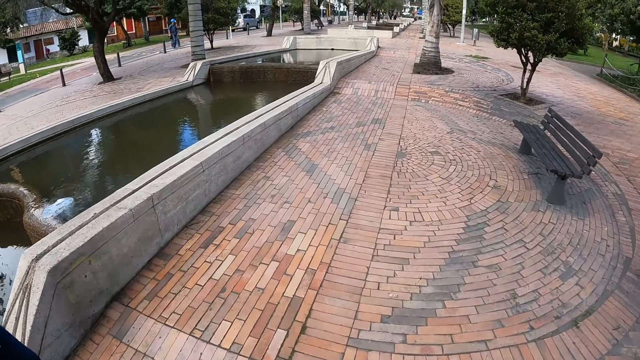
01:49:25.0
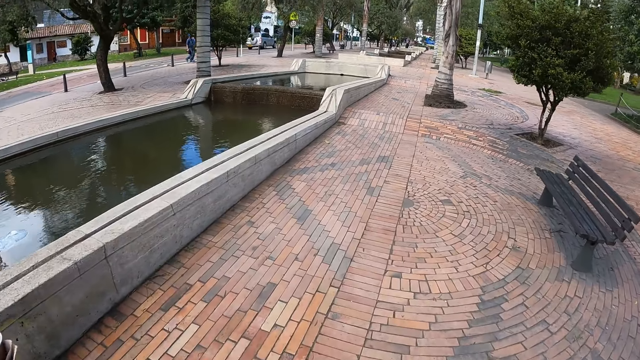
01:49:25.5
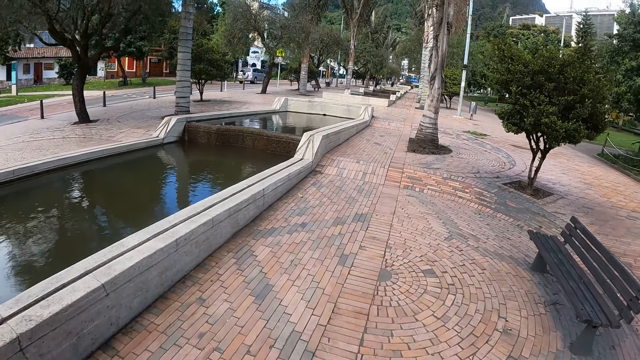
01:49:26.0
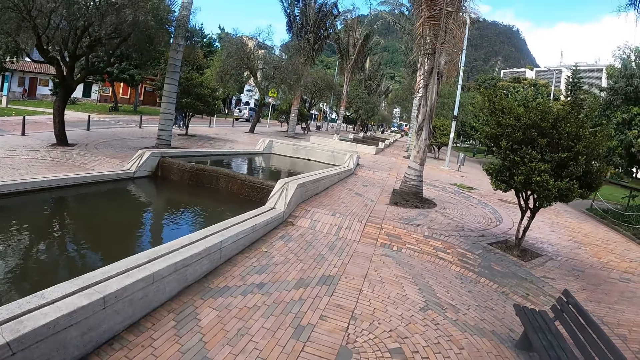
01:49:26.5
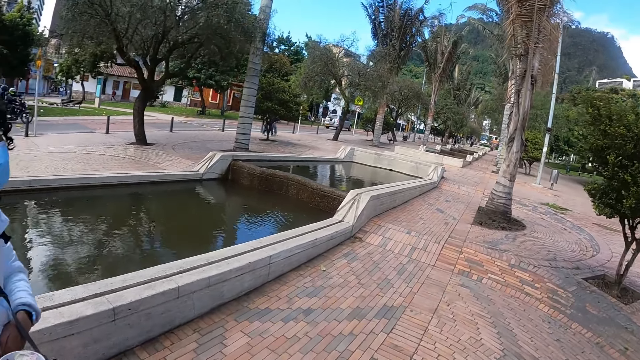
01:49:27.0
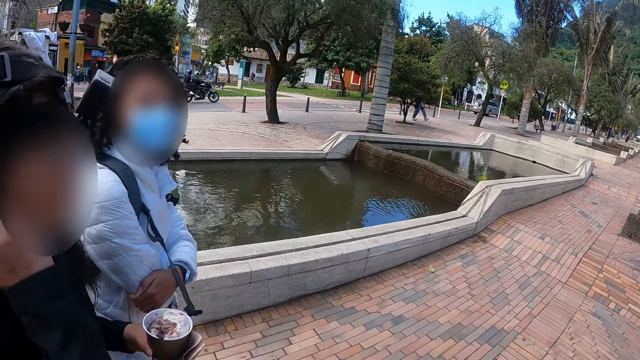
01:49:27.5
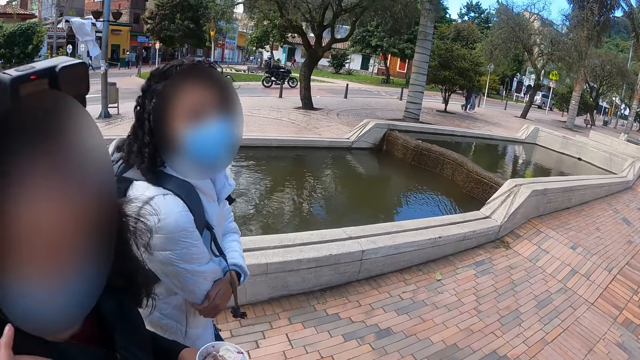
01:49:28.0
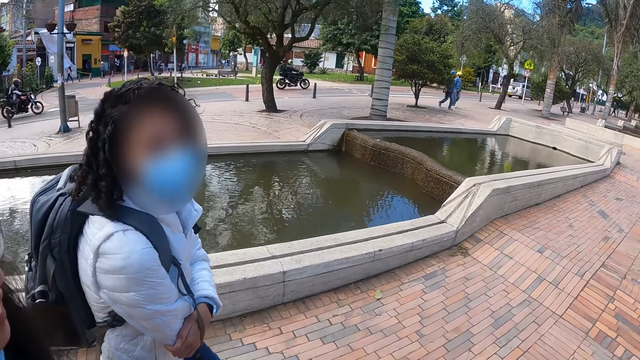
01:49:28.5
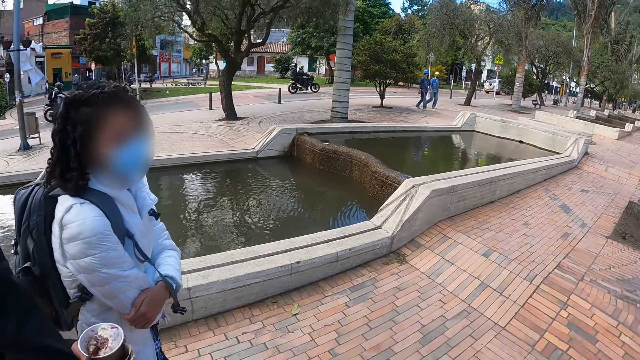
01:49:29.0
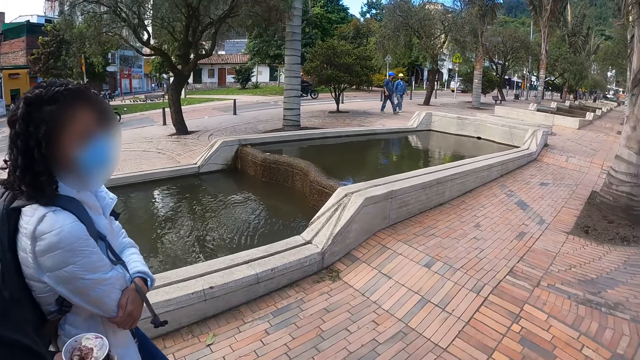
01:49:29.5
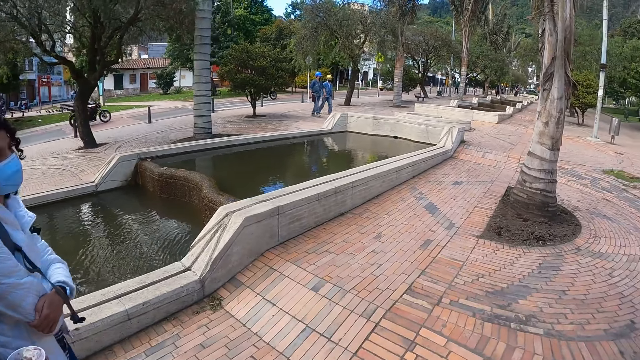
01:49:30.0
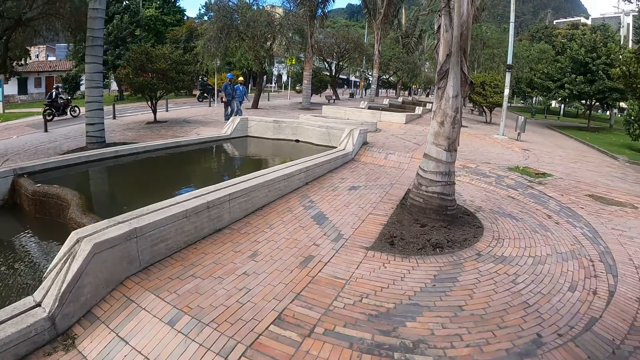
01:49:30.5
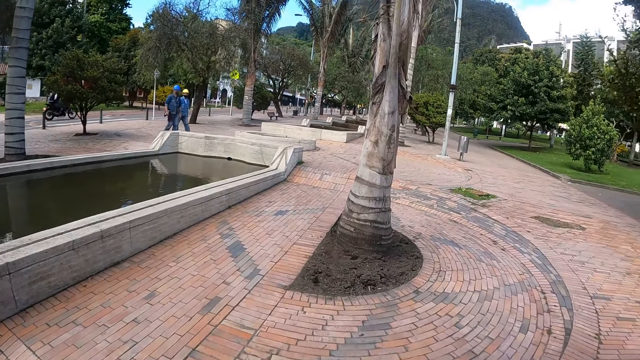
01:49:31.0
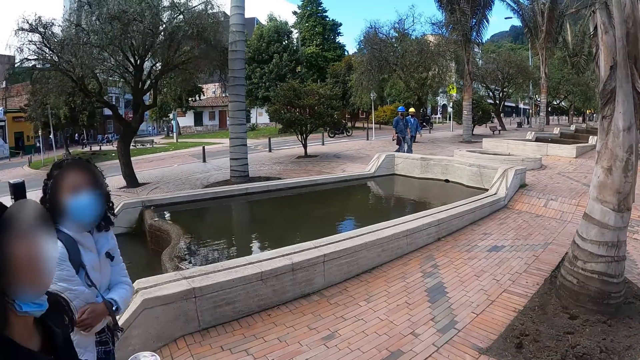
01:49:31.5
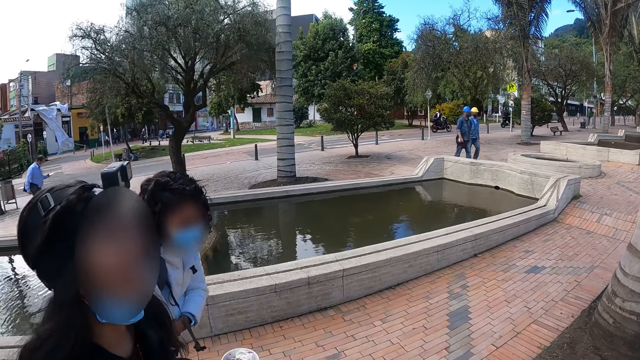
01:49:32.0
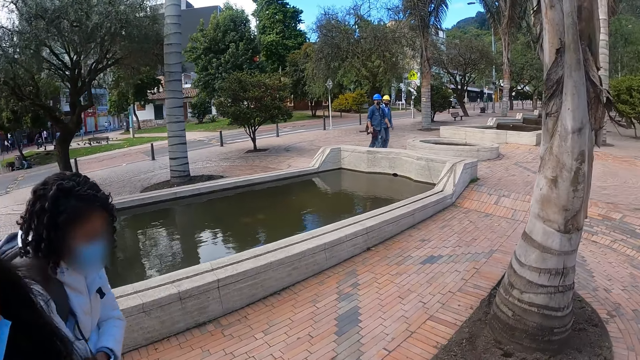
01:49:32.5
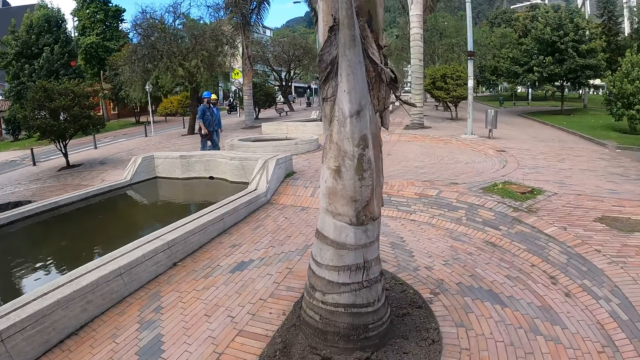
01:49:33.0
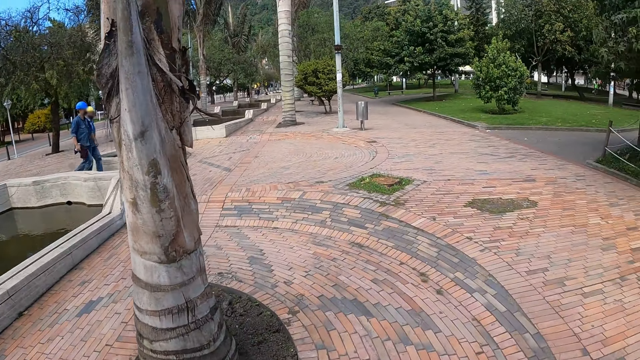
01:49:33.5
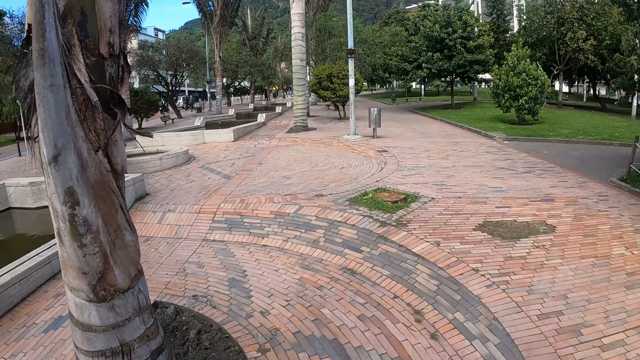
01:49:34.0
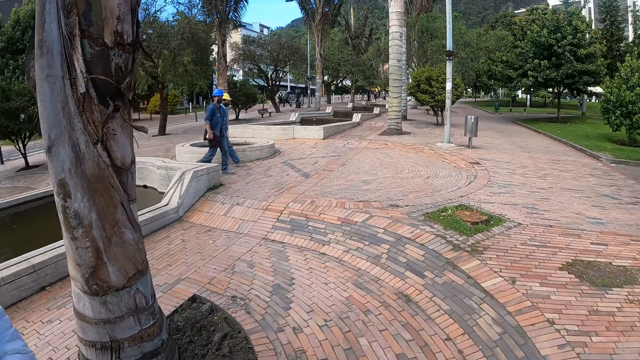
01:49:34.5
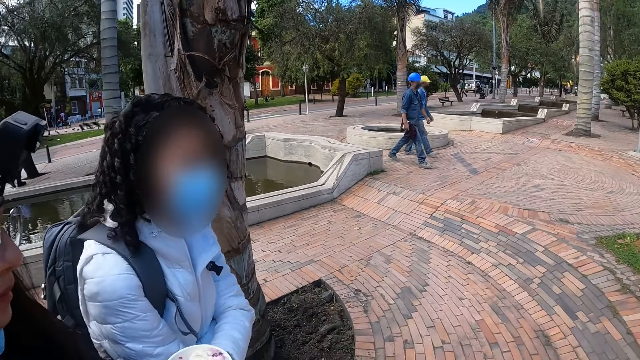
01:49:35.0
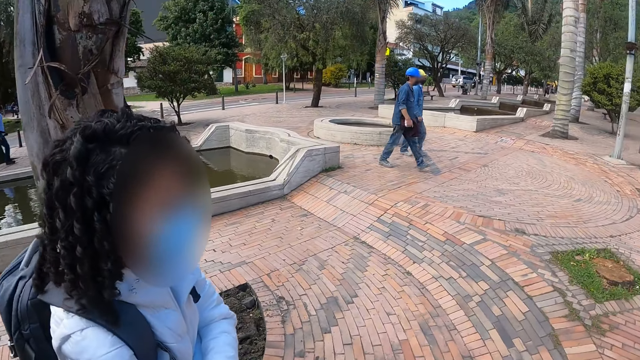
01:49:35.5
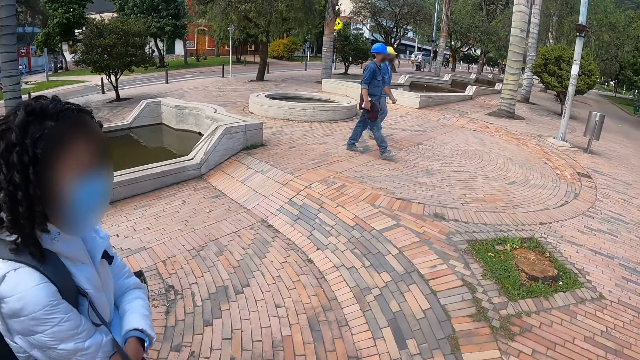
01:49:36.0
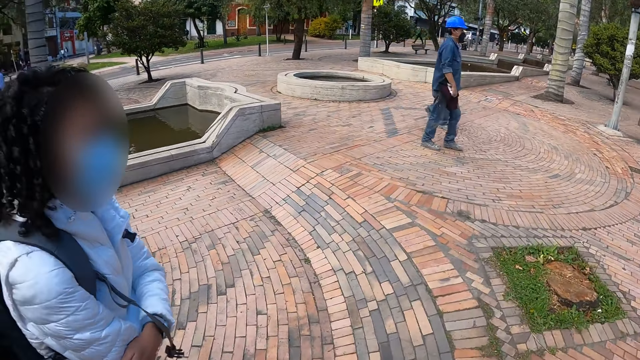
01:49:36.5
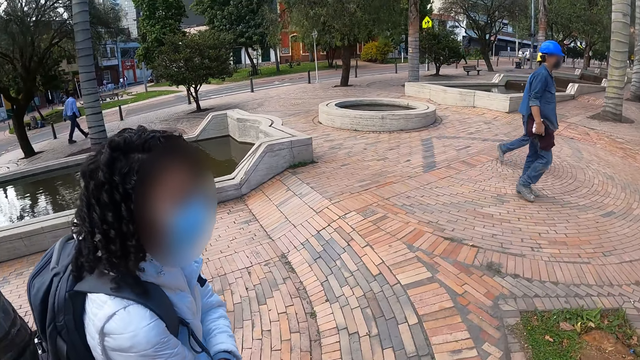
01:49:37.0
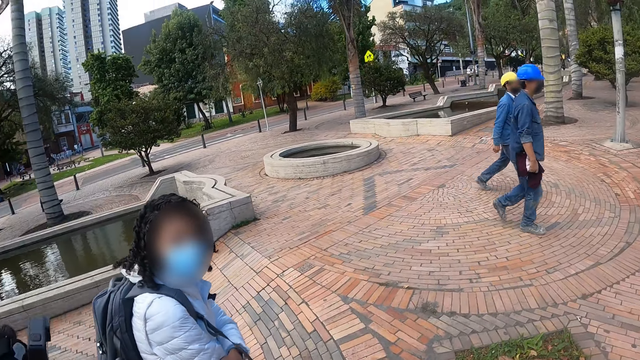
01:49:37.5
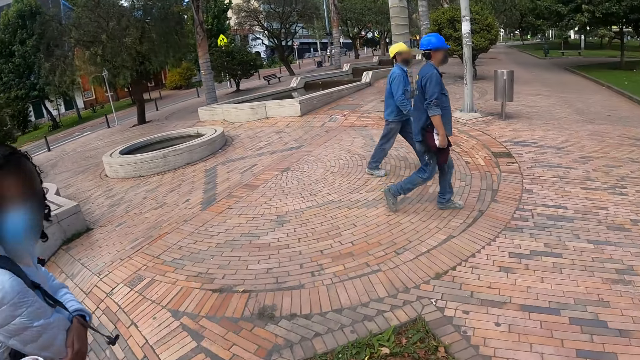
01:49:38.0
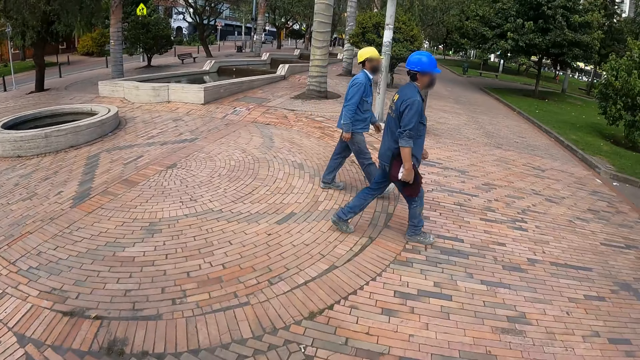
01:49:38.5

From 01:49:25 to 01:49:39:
The camera wearer walks along the road. They look aside. A woman converses with another woman. The camera wearer walks around. They look aside. They walk around. They look aside. They walk around.

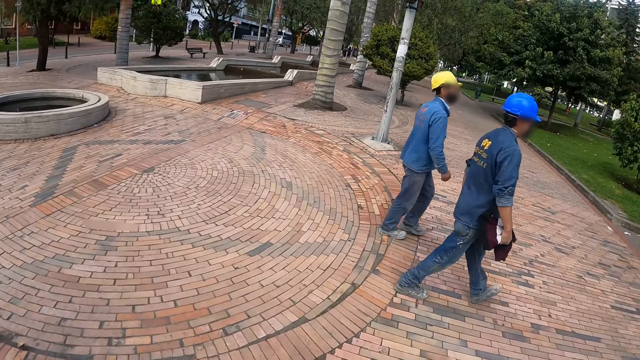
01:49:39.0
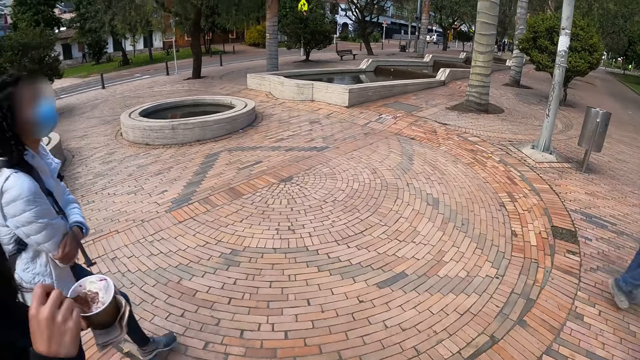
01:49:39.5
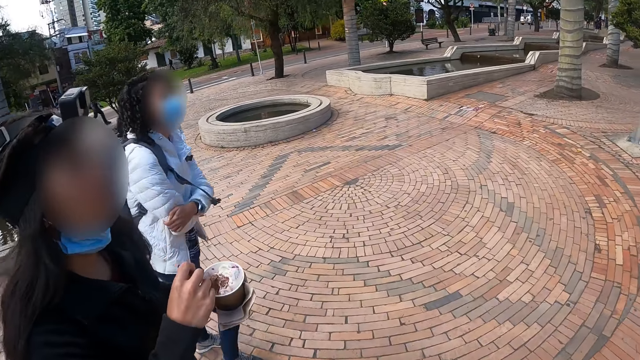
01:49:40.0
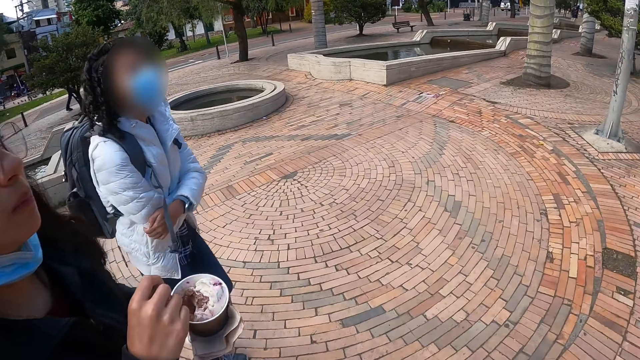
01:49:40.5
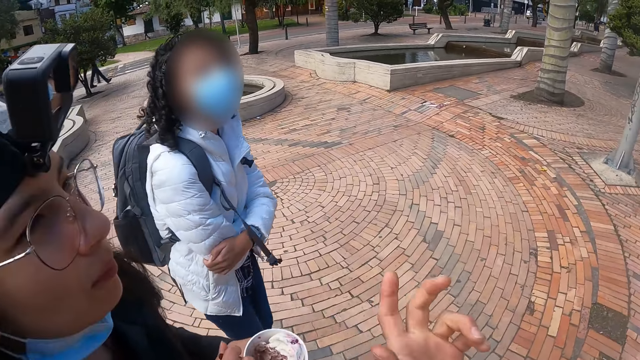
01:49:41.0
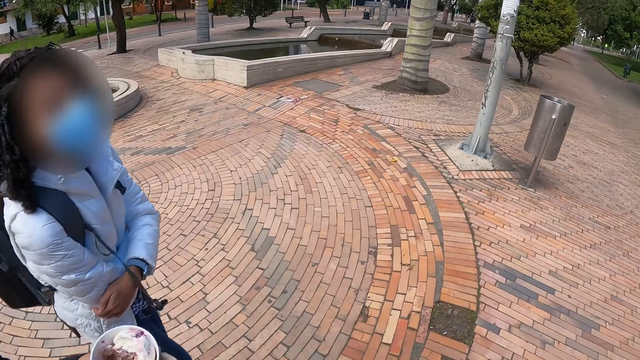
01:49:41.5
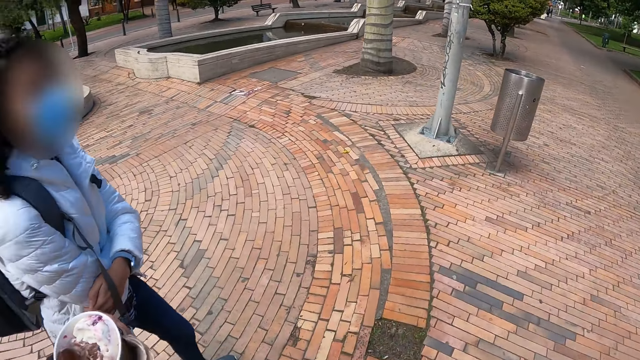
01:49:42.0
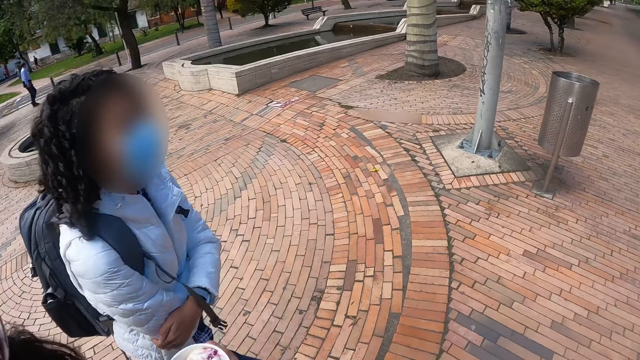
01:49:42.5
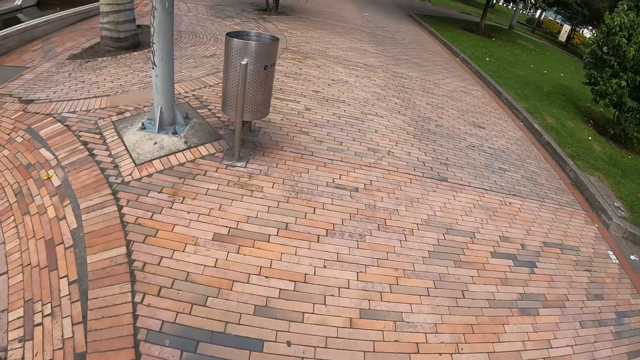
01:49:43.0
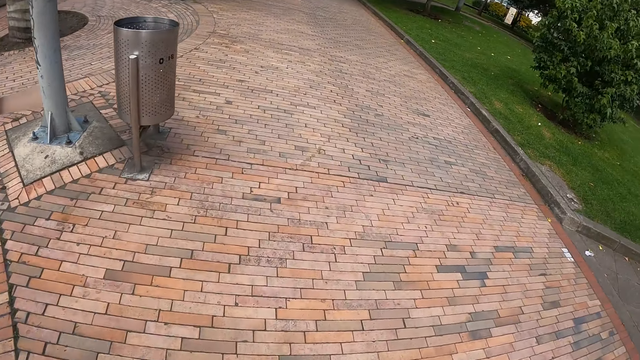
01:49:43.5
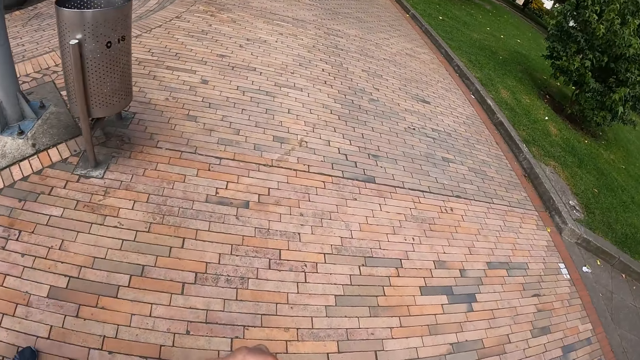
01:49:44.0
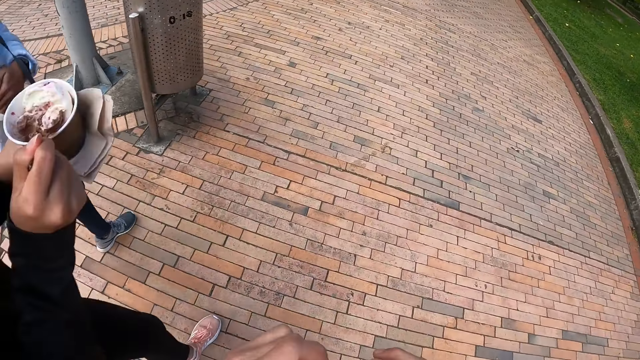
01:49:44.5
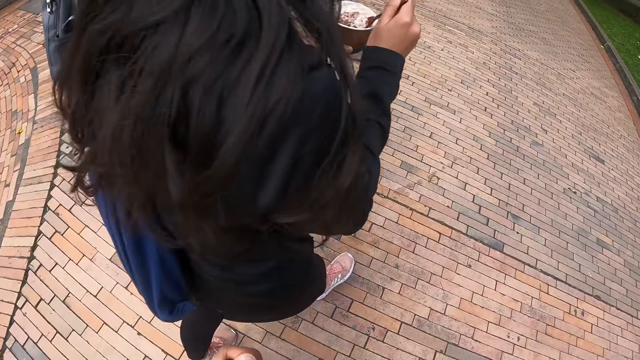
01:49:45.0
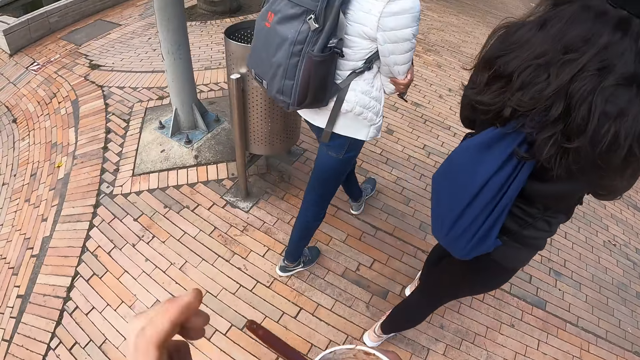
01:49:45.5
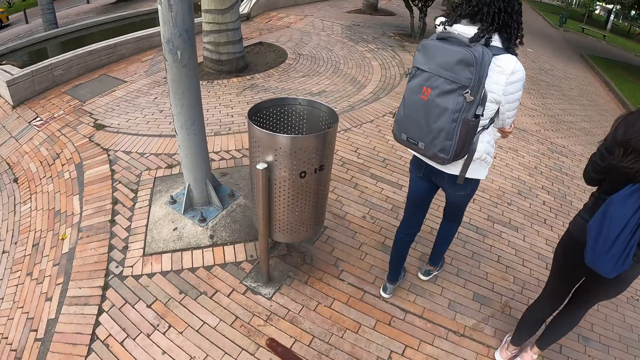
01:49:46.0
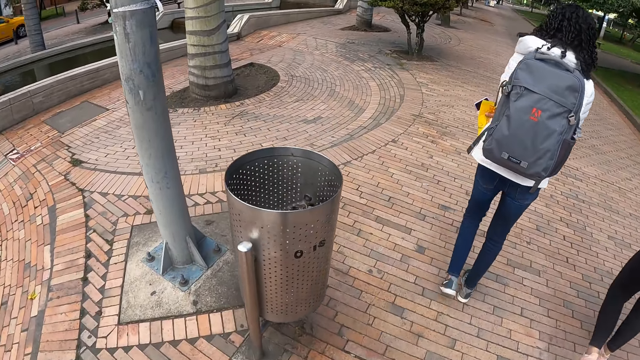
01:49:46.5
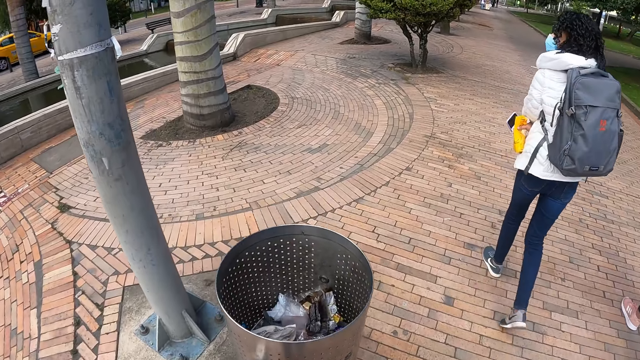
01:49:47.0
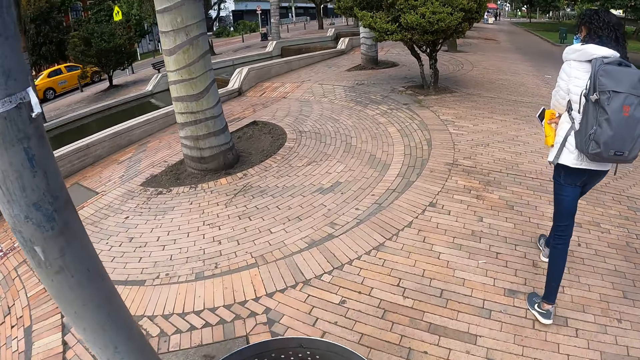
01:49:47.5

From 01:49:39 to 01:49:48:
A woman scoops ice cream. The camera wearer looks aside. They walk around and move a hand. They look aside. The woman and another woman walk away. The camera wearer walks around.
